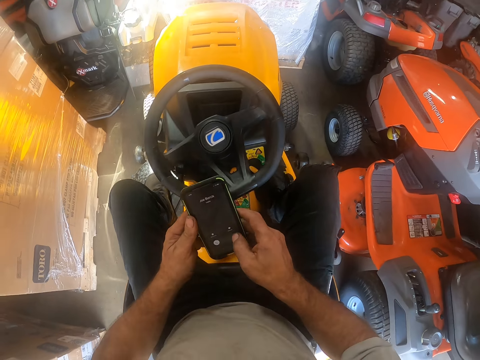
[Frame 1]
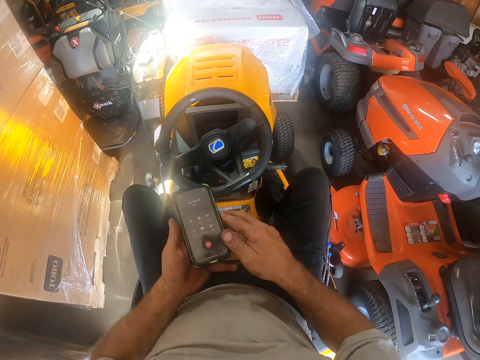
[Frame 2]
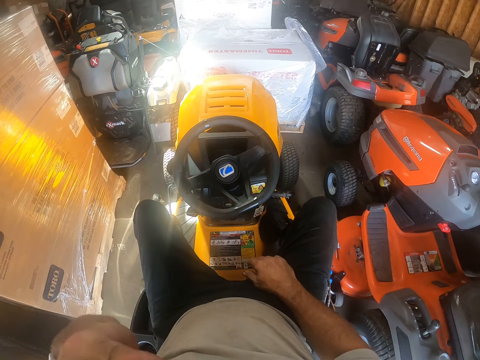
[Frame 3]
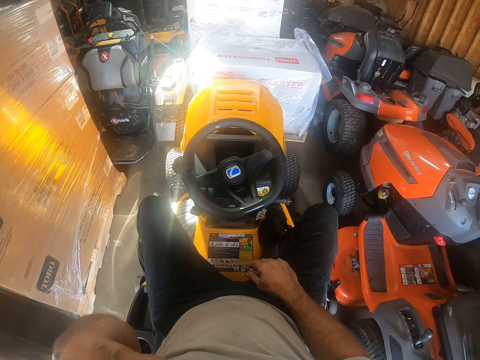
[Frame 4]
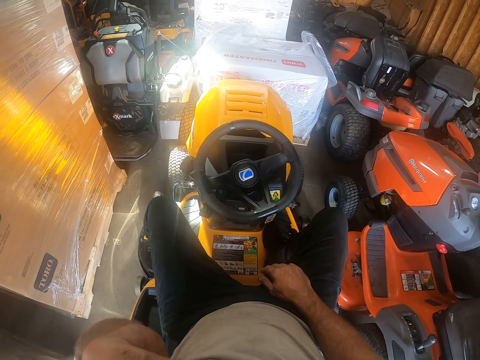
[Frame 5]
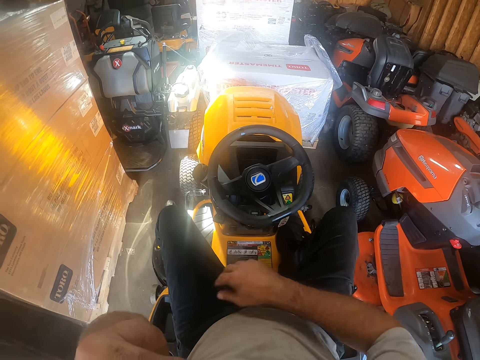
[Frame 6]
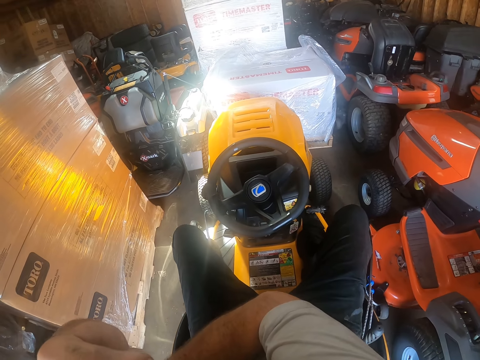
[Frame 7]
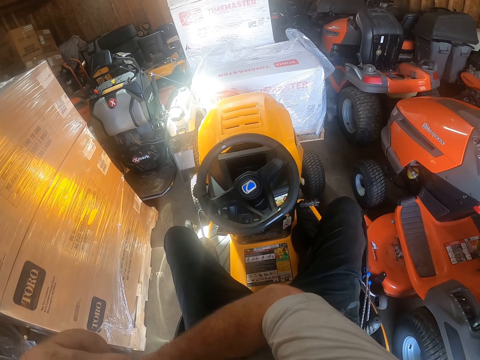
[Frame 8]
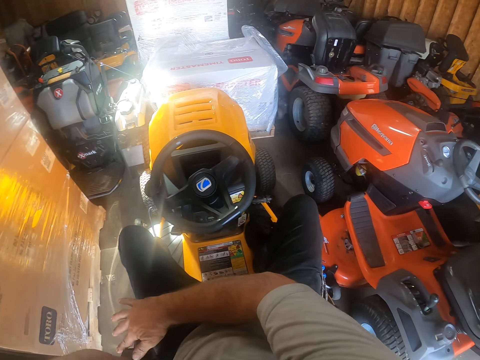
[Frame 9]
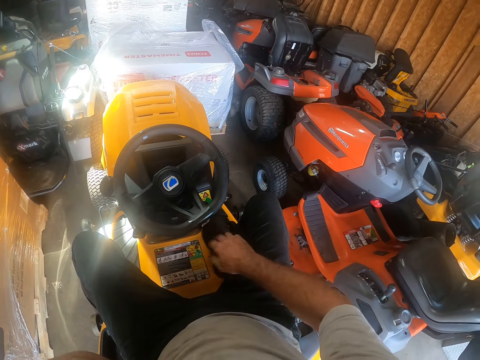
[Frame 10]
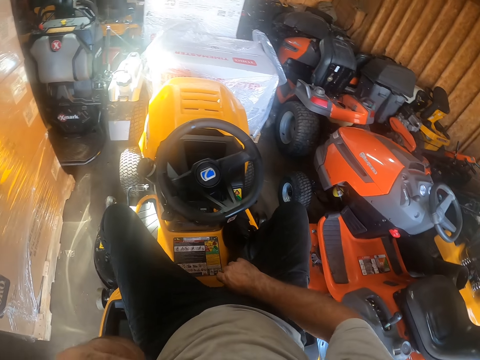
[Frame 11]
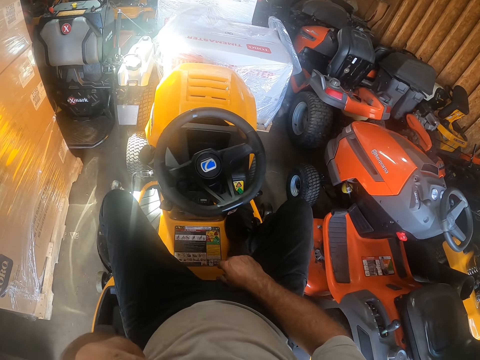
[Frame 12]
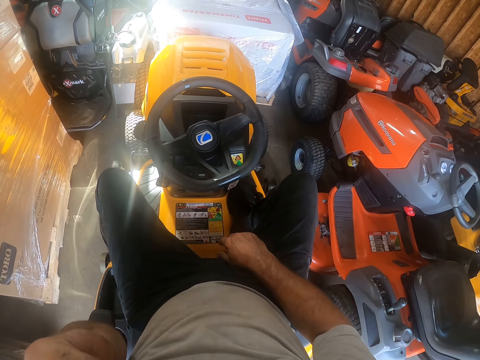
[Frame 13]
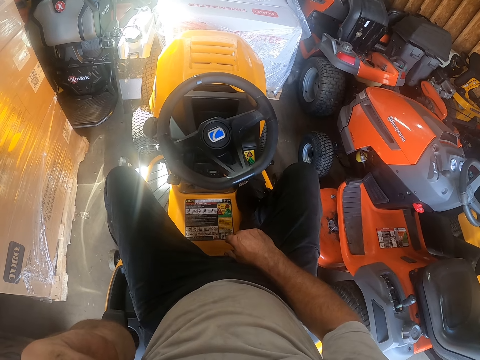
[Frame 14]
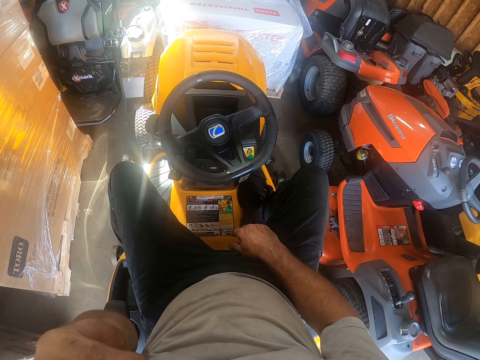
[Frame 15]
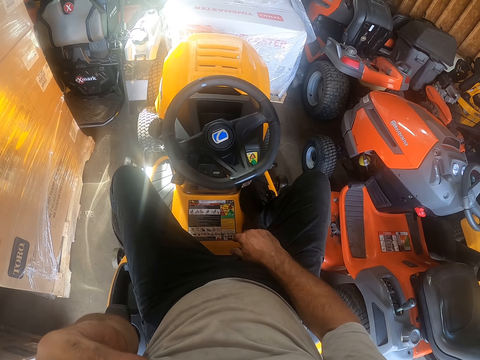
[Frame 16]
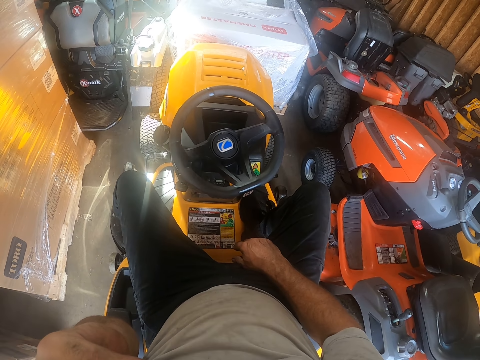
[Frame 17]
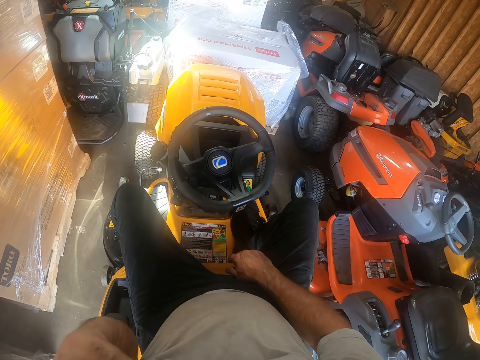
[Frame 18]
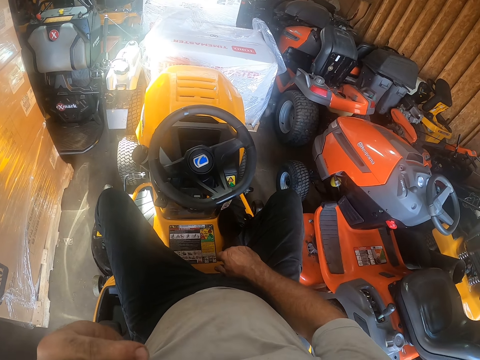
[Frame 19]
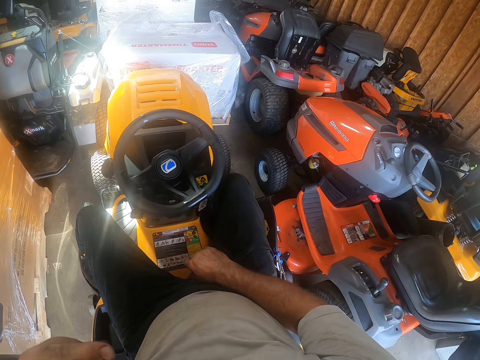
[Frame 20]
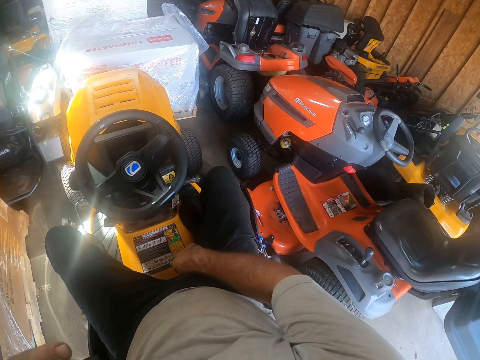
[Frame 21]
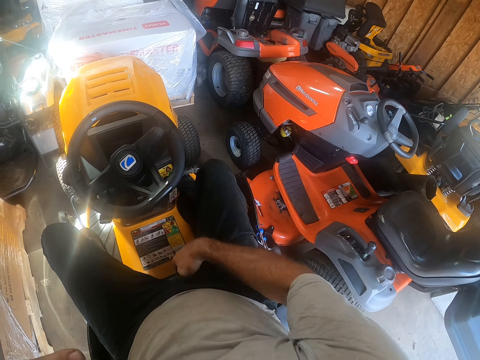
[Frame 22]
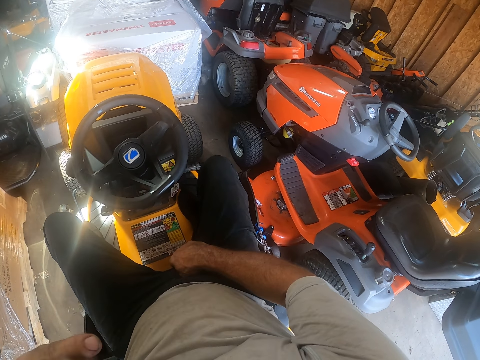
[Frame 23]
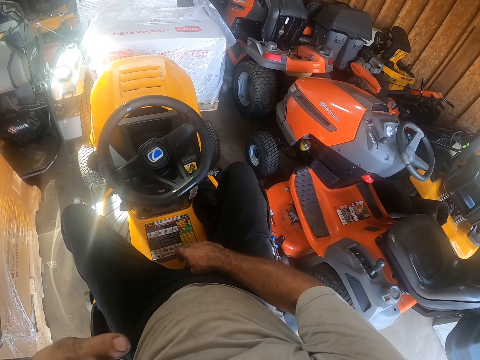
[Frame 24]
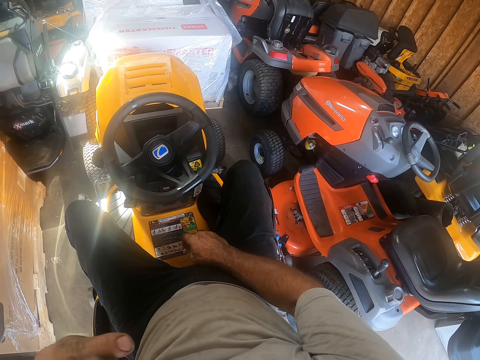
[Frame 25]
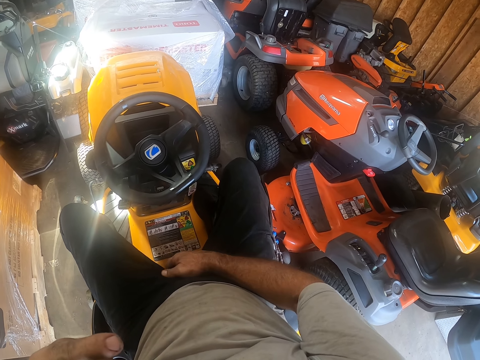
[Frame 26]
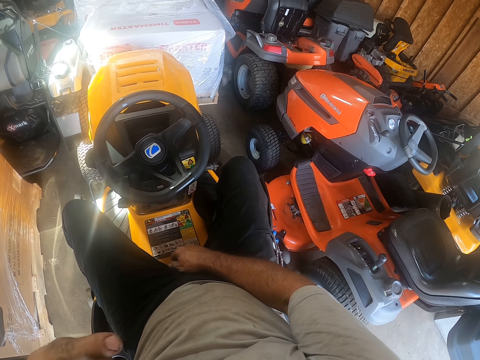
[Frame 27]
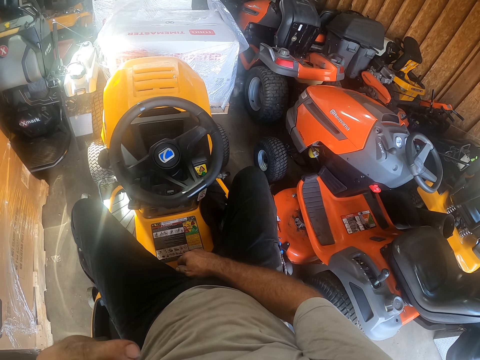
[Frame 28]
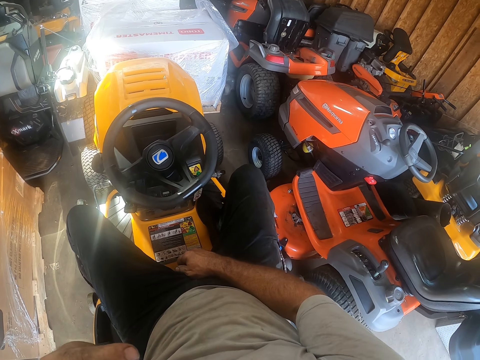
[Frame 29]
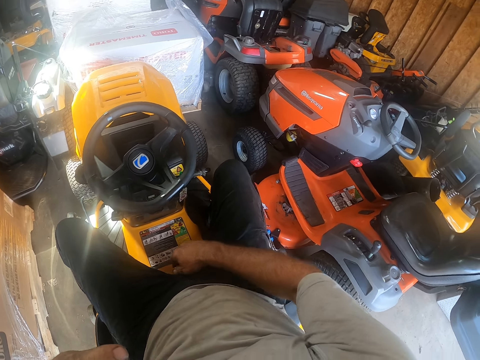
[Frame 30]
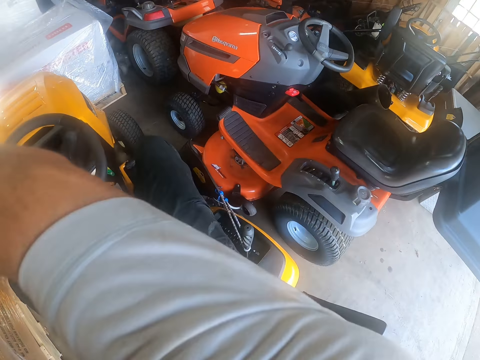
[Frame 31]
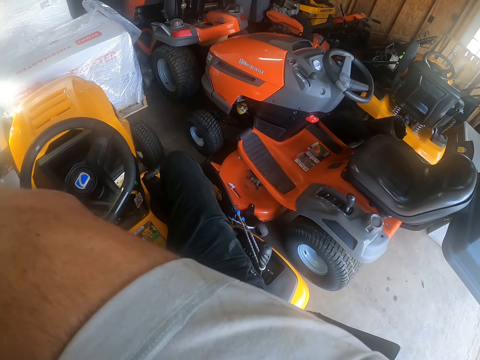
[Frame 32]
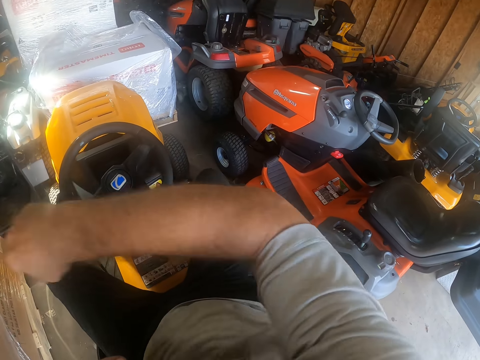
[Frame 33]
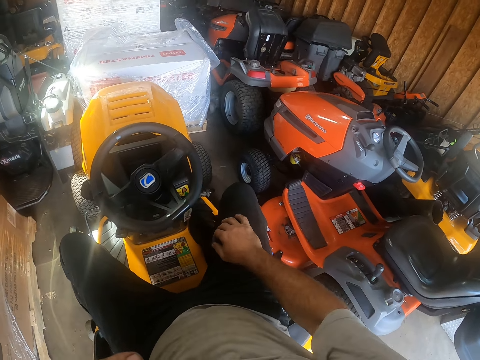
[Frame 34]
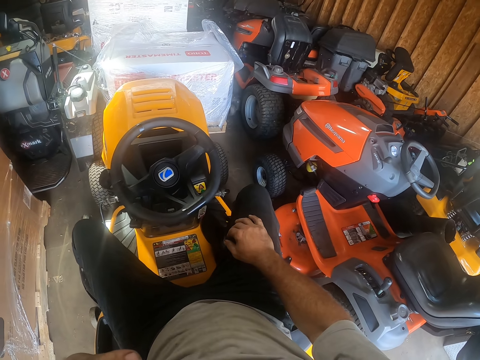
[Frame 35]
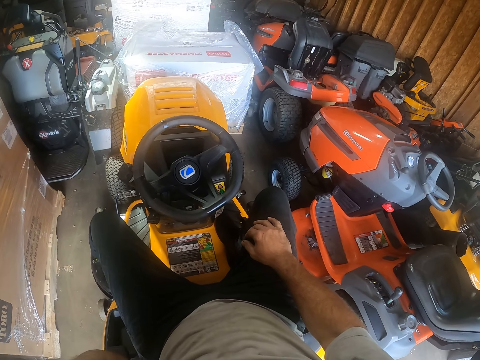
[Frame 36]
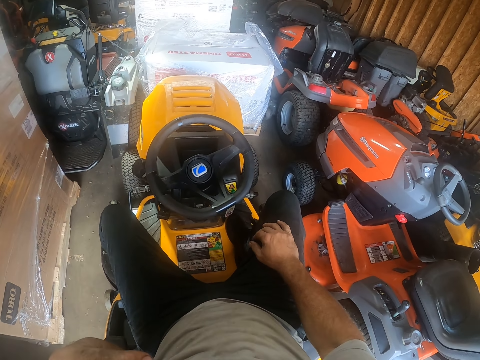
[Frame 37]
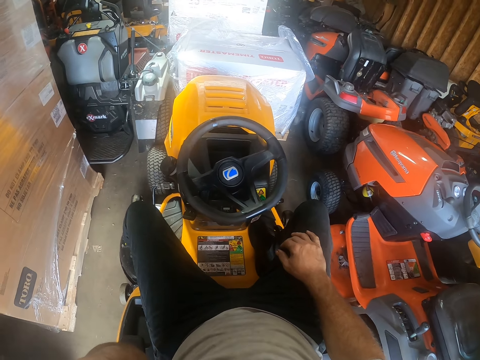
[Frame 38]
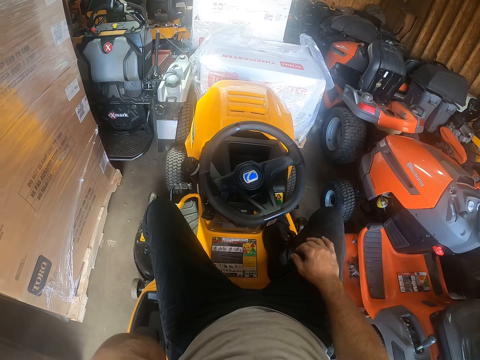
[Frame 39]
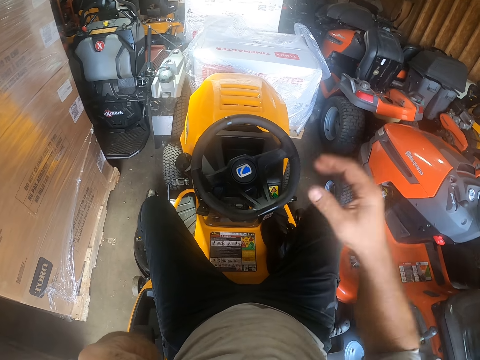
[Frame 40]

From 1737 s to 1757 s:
The camera wearer operates the phone in his hand. He dials the phone, lifts the phone, moves the right hand, and puts the hand on the lap. He looks at the steering. He moves the hand, lifts the hand, and puts the right hand on the lap. He looks at the steering.
